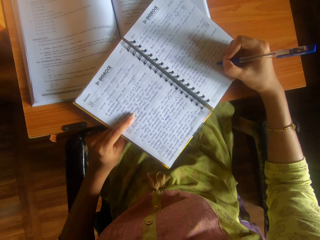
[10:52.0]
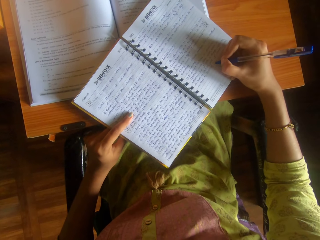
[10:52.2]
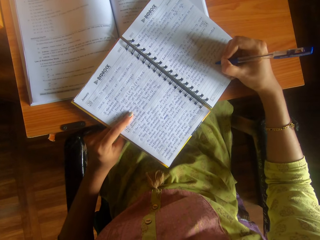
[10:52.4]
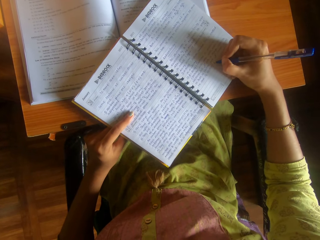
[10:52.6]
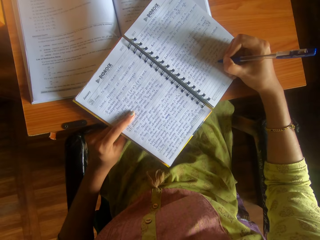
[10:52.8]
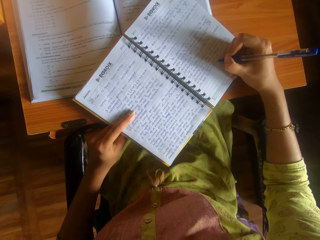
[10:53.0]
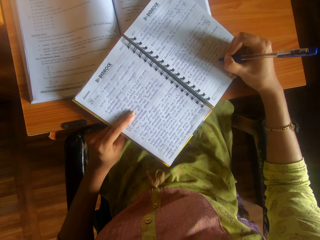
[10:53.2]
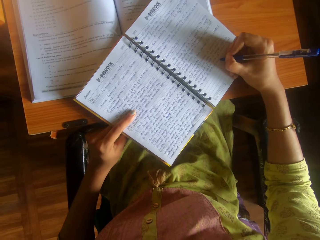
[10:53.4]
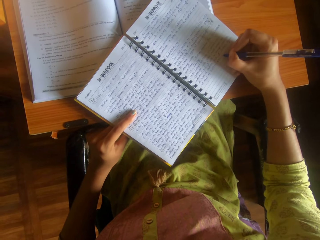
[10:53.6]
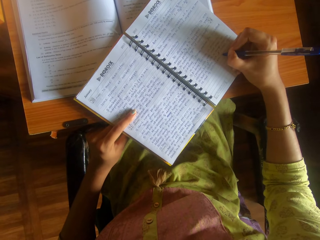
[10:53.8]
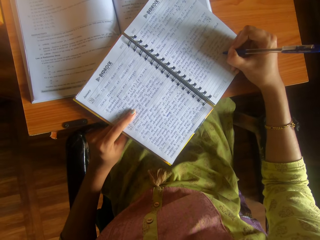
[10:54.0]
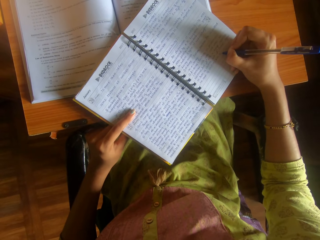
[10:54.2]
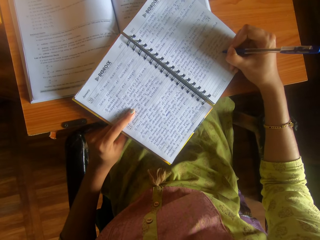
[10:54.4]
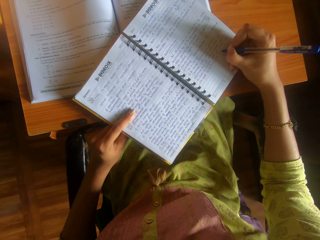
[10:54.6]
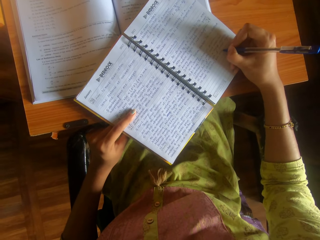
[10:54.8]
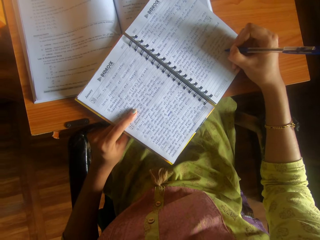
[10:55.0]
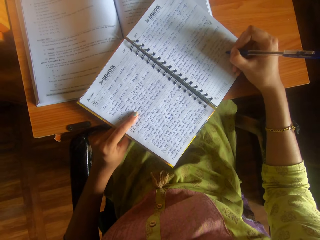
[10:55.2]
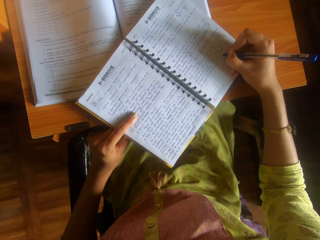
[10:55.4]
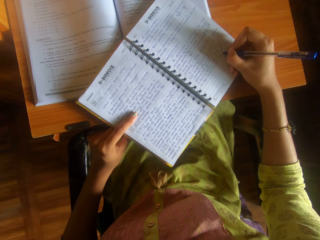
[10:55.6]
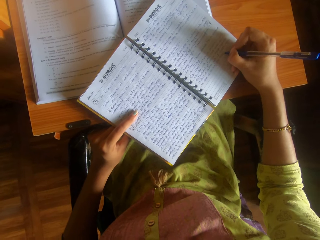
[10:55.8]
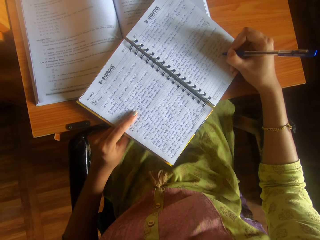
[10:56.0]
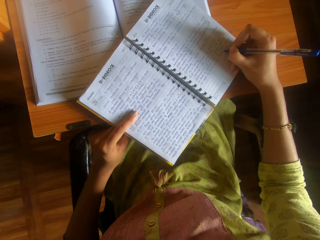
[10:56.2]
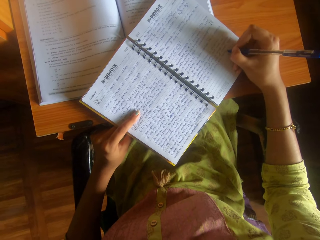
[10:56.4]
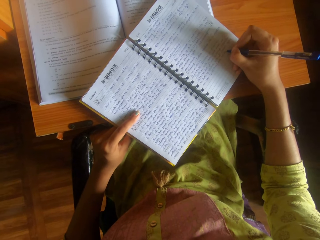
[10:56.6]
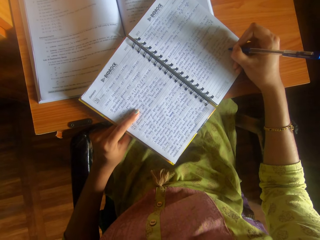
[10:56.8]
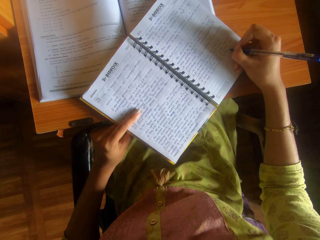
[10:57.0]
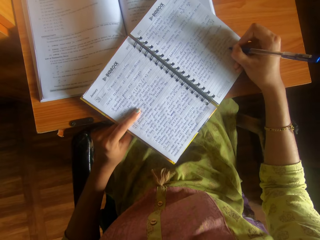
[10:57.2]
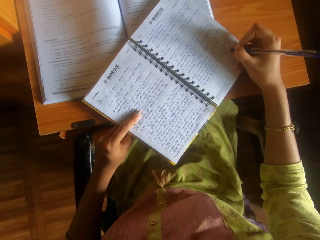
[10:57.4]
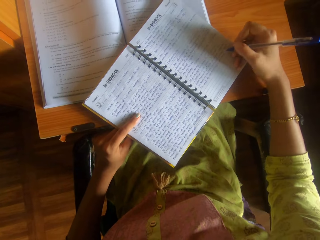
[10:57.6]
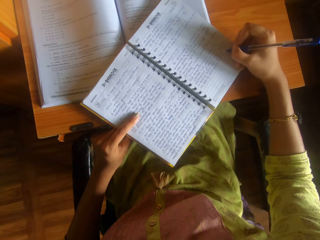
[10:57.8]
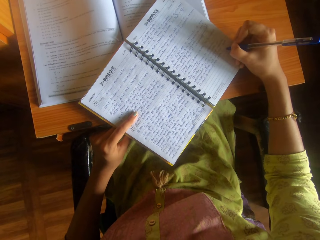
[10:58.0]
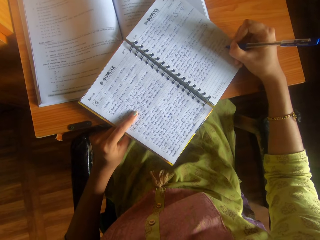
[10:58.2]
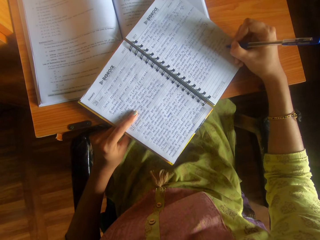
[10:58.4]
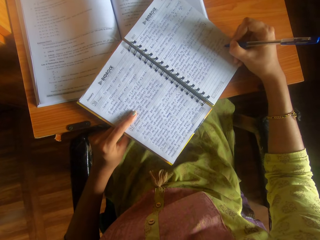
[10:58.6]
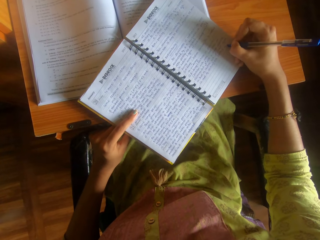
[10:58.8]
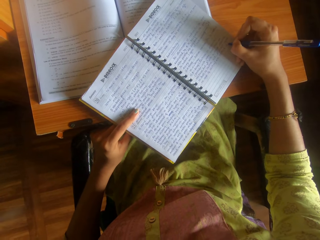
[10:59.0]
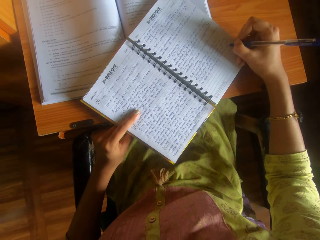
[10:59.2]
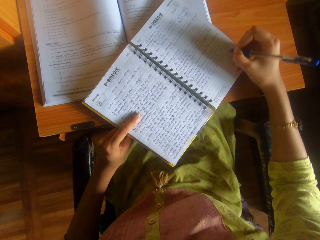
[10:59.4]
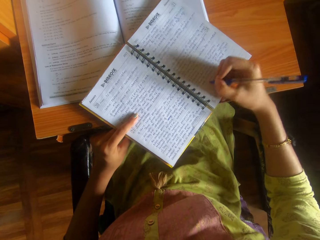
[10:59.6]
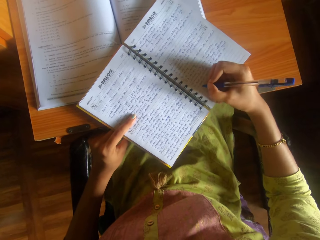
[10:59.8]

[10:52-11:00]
A man converses with the camera wearer.

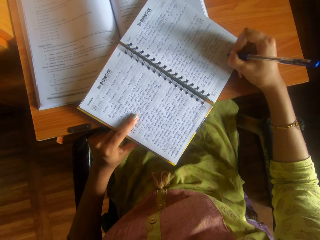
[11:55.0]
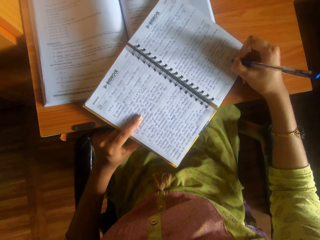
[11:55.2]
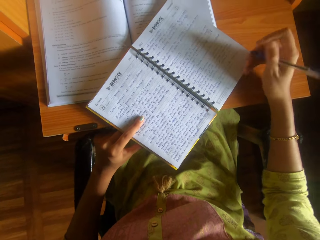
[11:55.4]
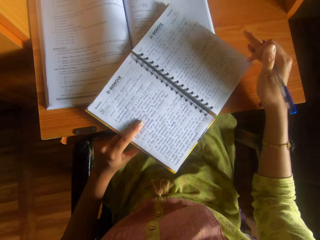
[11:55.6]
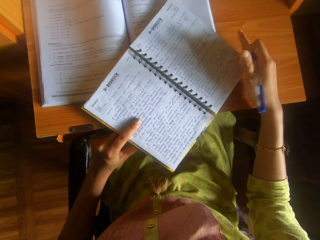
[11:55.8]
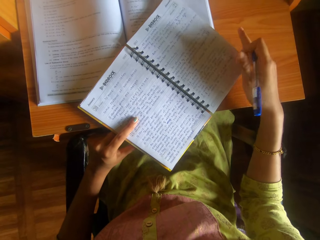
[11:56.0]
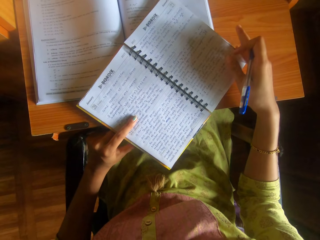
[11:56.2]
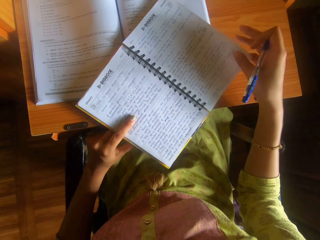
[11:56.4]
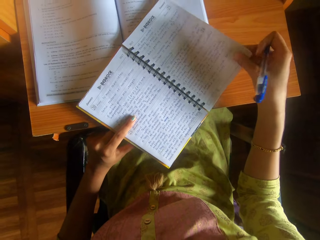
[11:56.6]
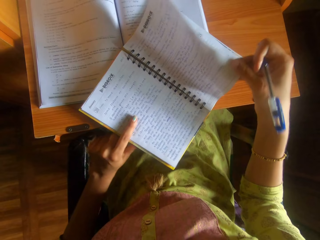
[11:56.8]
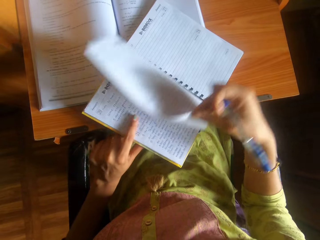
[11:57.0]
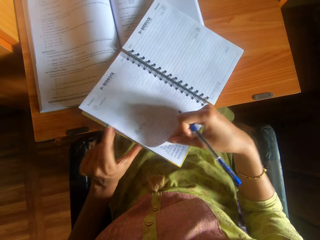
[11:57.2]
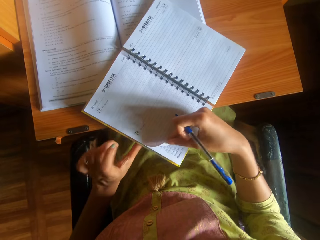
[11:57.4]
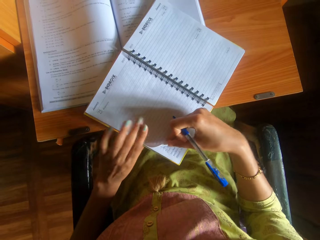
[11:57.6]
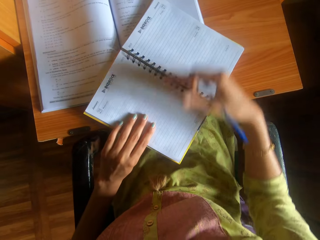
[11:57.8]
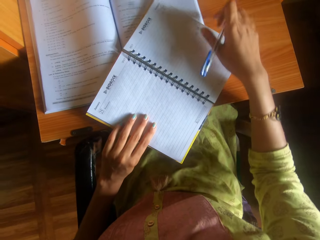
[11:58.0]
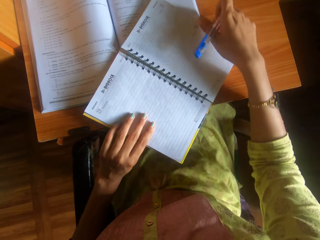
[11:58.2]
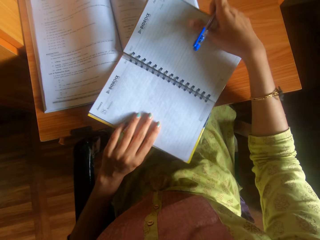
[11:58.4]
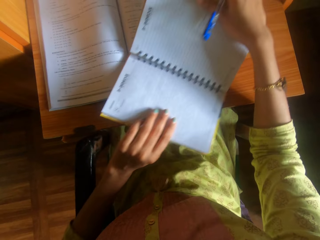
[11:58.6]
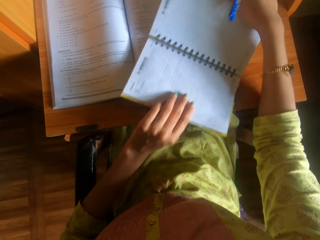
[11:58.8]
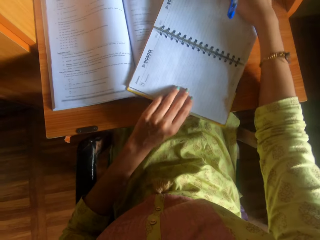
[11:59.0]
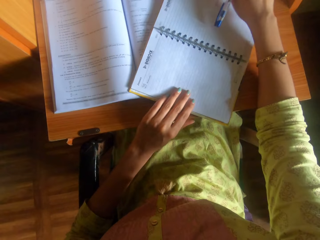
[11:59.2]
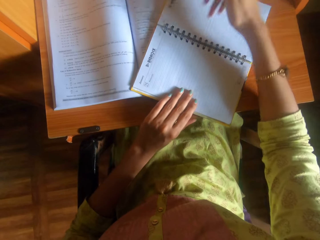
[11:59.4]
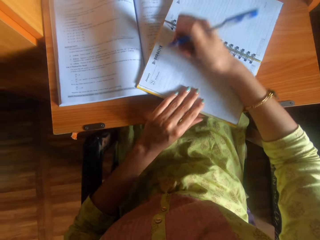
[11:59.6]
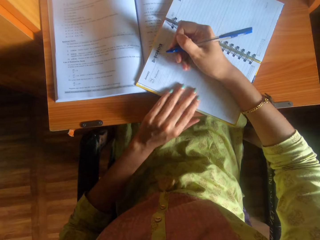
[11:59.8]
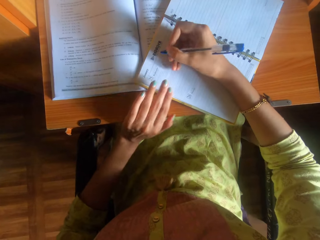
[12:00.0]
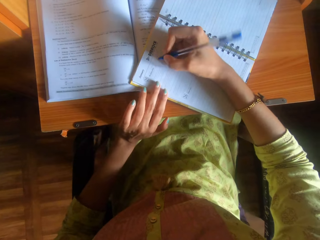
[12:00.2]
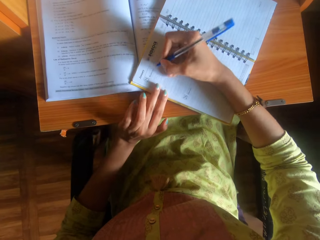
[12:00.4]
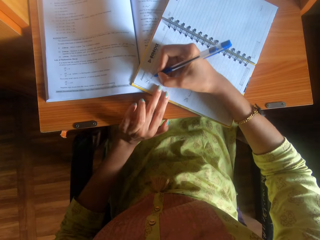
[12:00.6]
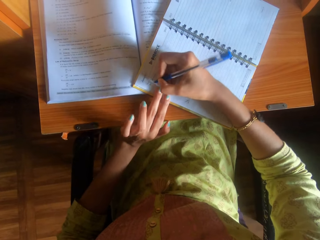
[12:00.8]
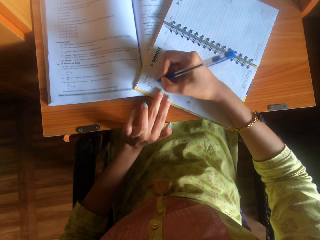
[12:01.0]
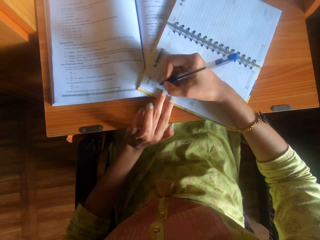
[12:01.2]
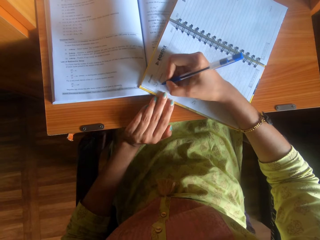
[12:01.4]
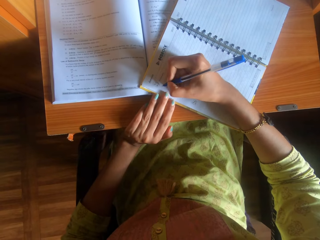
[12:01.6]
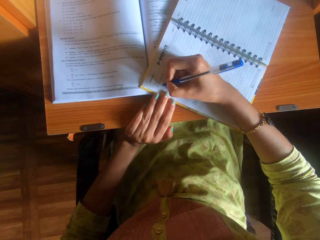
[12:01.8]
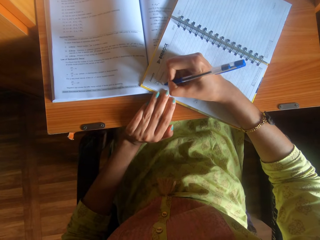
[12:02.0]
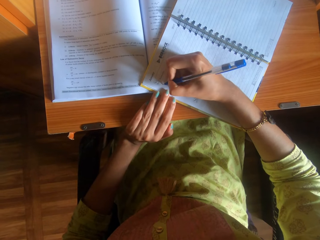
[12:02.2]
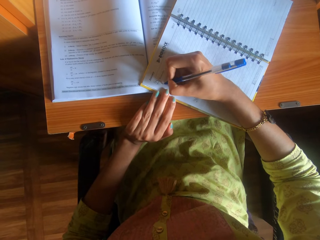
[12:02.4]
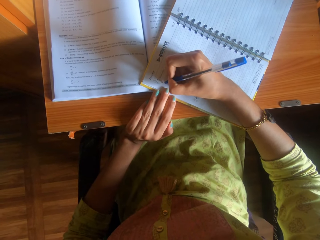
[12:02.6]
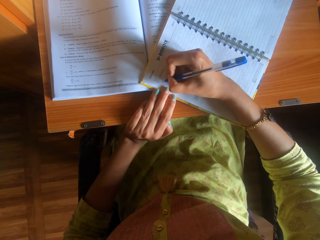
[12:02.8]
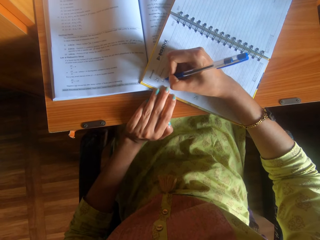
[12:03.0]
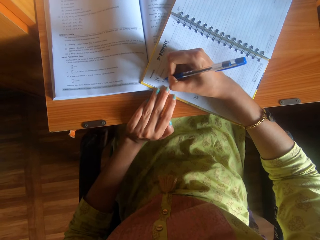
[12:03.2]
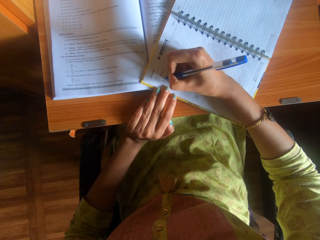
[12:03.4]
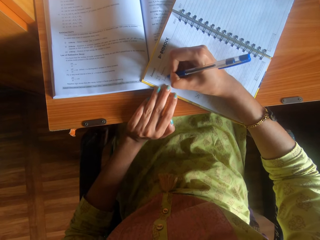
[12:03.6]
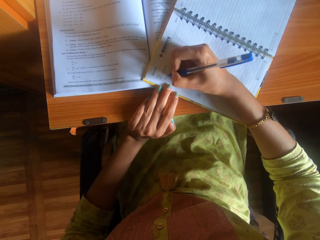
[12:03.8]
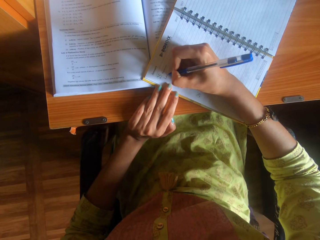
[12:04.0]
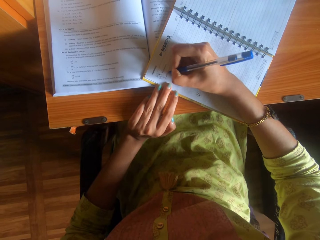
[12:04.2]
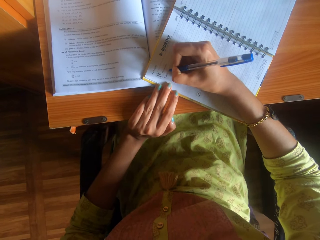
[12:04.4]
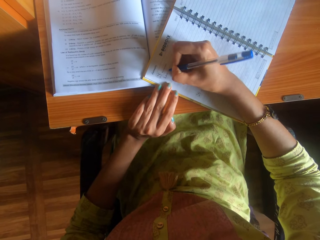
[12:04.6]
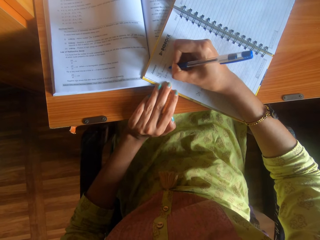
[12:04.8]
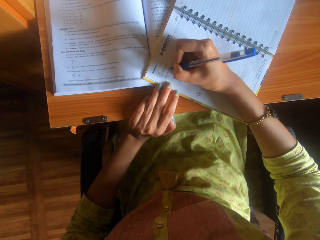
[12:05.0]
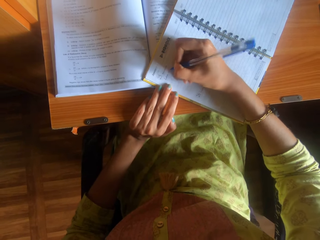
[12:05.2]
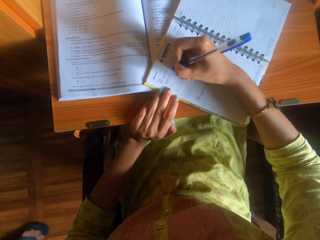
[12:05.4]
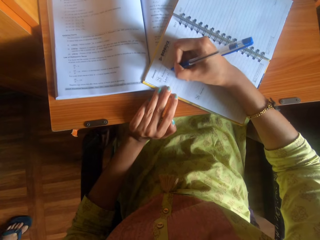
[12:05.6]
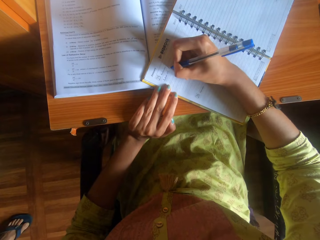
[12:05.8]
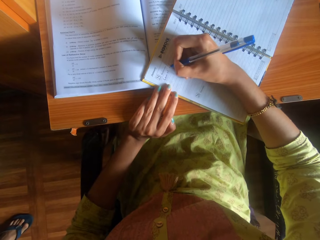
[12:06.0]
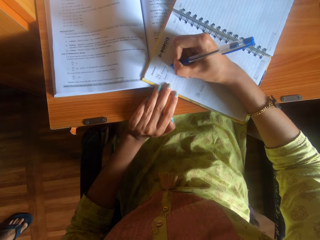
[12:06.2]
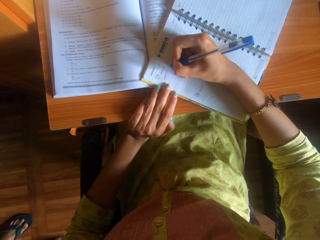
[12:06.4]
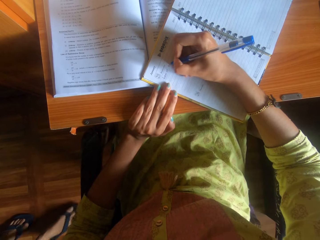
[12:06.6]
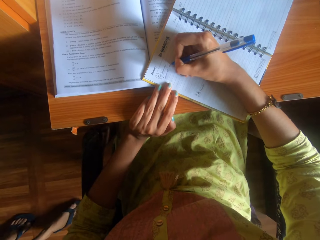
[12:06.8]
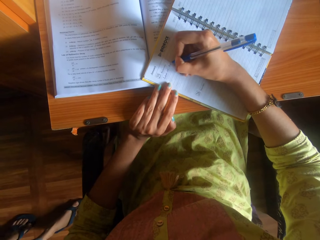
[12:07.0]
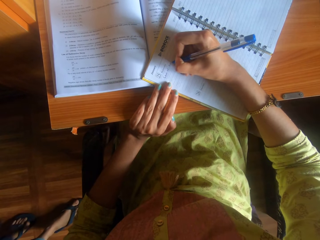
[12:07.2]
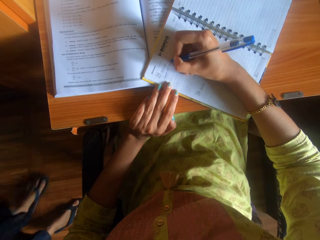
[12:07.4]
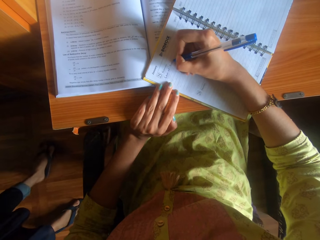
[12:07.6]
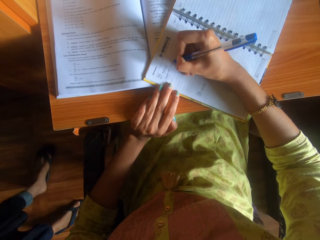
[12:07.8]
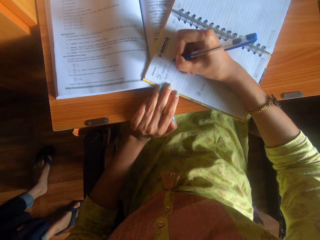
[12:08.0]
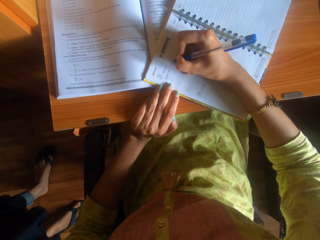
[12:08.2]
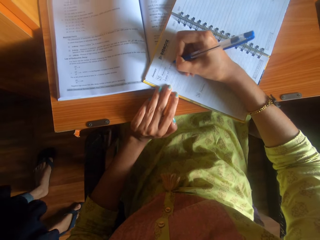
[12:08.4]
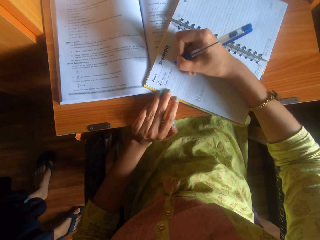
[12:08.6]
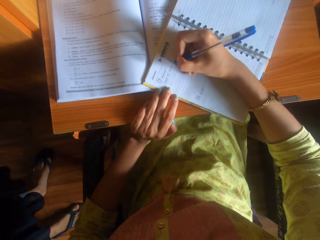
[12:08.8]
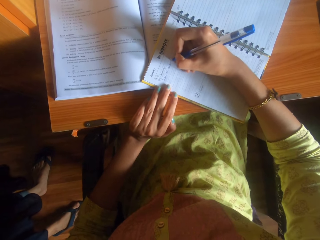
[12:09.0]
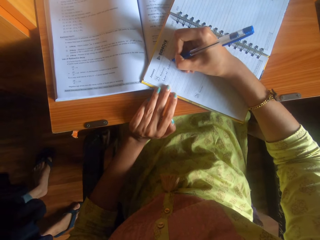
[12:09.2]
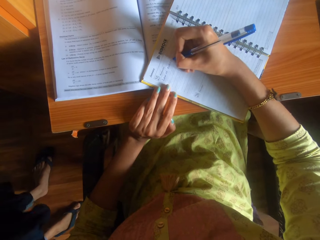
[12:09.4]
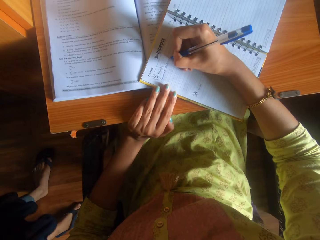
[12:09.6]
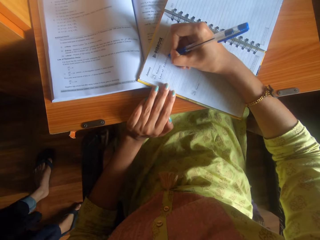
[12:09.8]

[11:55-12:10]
The camera wearer flips a page of the book on the table with her right hand. She adjusts the book on the table with both hands. She converses with a woman. She writes in the book on the table with the biro in her right hand while holding the book with the other hand.
